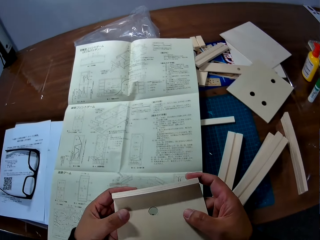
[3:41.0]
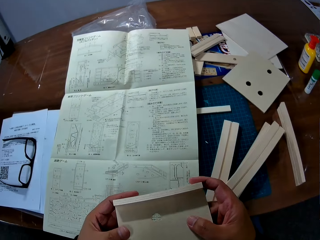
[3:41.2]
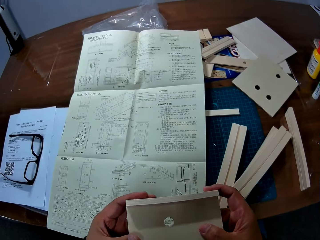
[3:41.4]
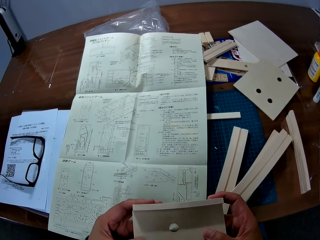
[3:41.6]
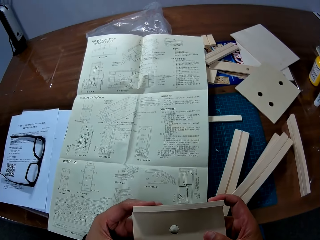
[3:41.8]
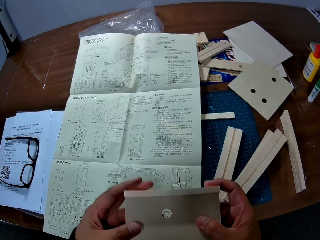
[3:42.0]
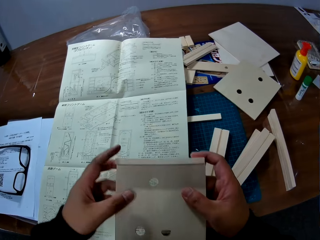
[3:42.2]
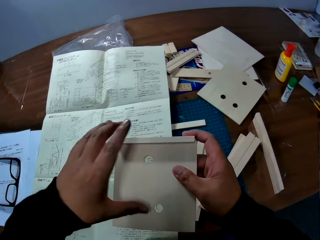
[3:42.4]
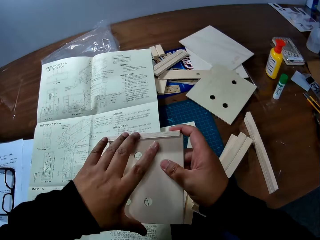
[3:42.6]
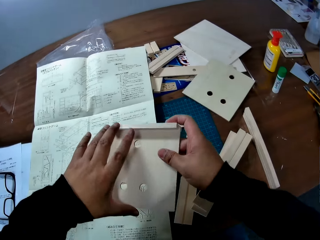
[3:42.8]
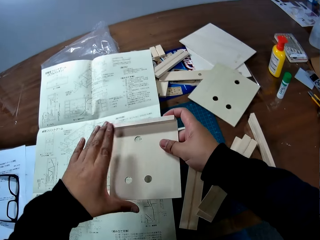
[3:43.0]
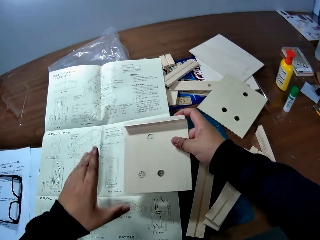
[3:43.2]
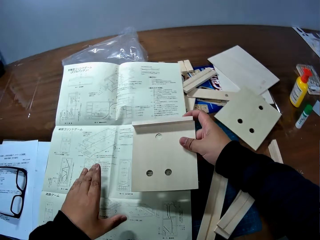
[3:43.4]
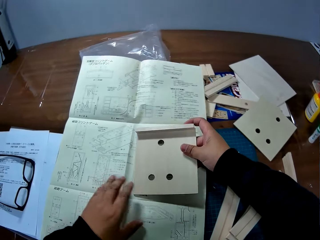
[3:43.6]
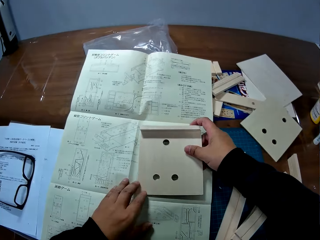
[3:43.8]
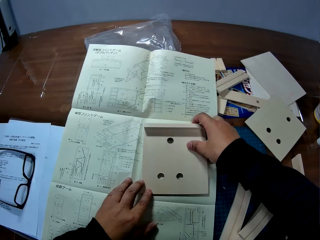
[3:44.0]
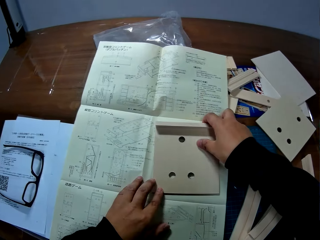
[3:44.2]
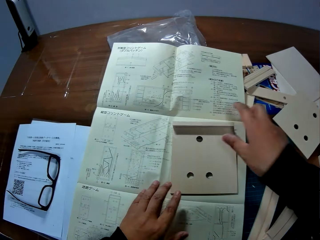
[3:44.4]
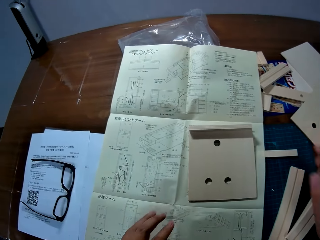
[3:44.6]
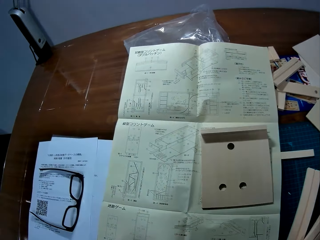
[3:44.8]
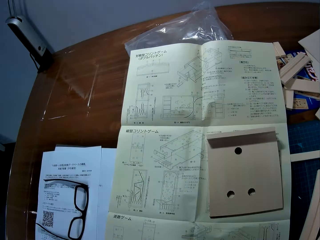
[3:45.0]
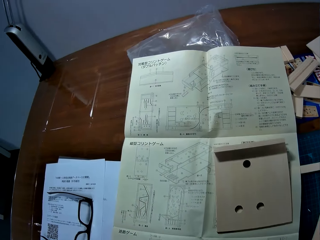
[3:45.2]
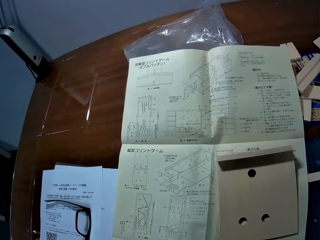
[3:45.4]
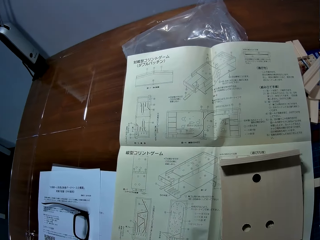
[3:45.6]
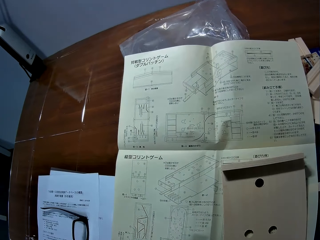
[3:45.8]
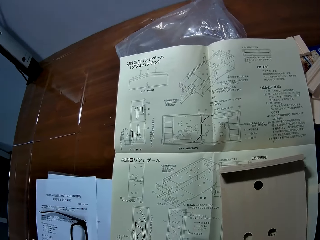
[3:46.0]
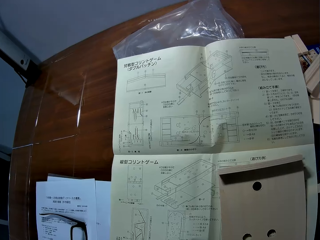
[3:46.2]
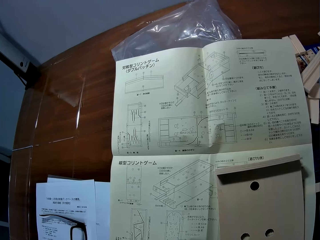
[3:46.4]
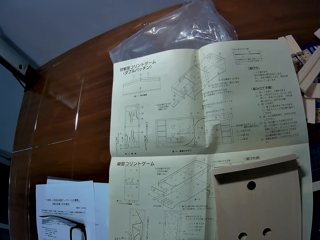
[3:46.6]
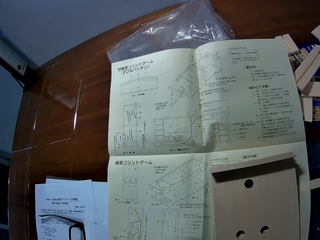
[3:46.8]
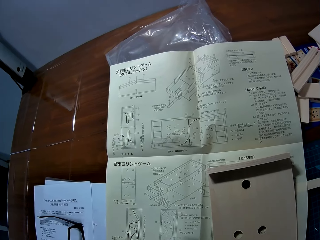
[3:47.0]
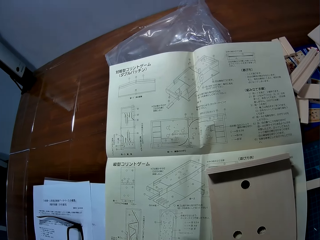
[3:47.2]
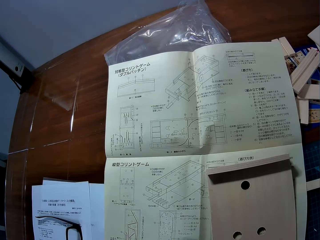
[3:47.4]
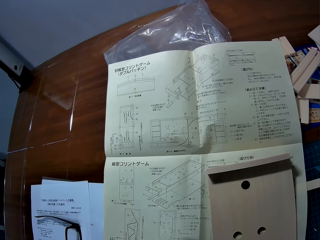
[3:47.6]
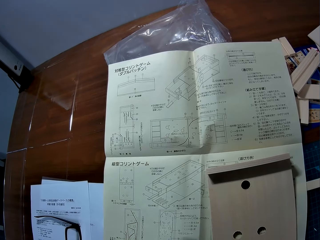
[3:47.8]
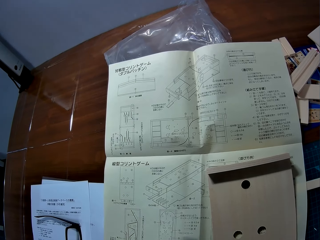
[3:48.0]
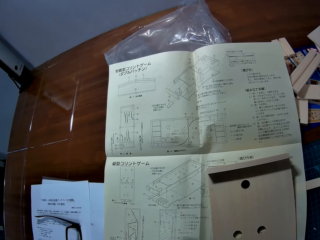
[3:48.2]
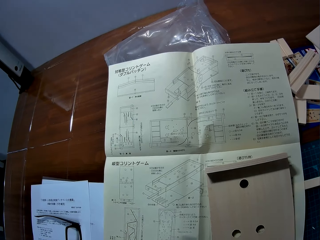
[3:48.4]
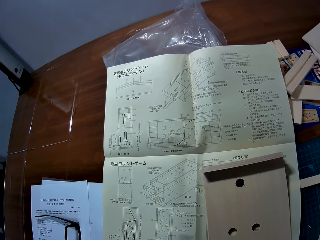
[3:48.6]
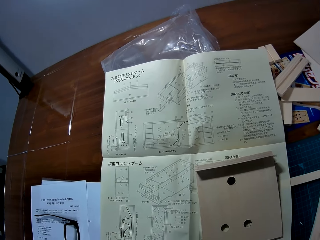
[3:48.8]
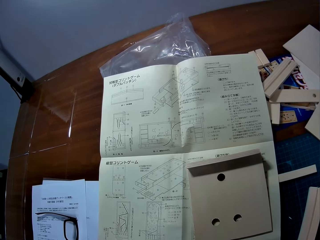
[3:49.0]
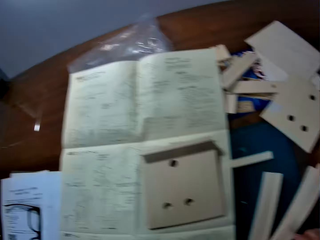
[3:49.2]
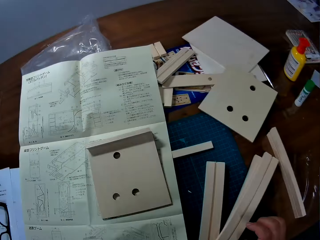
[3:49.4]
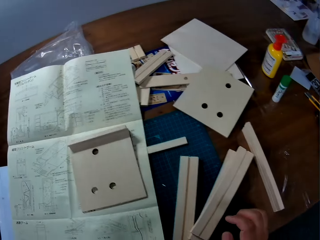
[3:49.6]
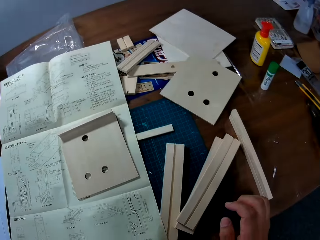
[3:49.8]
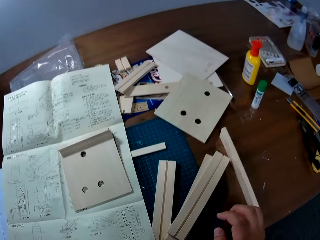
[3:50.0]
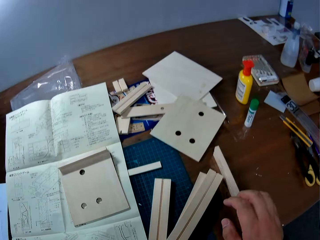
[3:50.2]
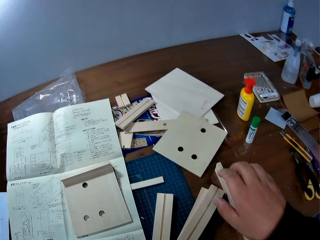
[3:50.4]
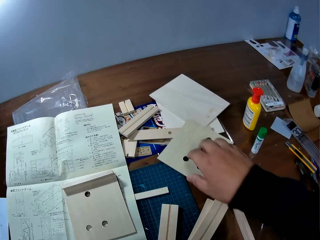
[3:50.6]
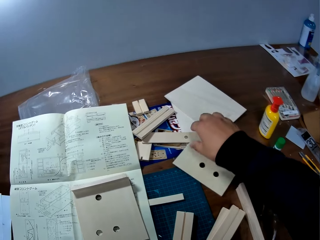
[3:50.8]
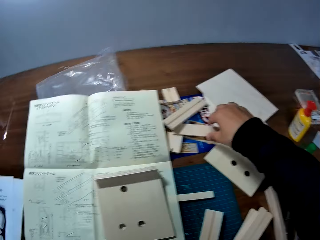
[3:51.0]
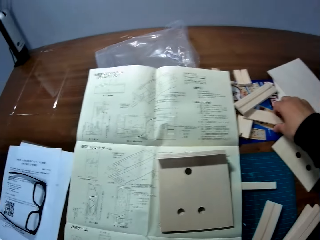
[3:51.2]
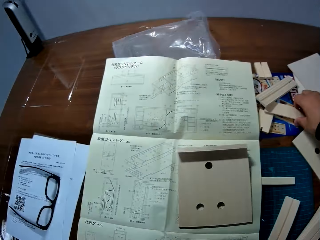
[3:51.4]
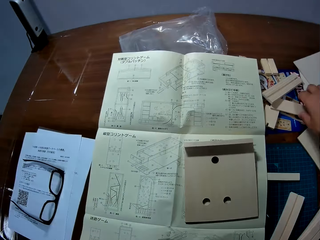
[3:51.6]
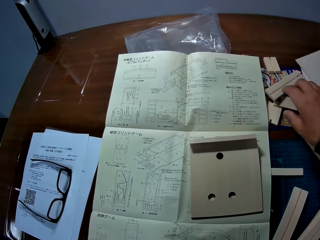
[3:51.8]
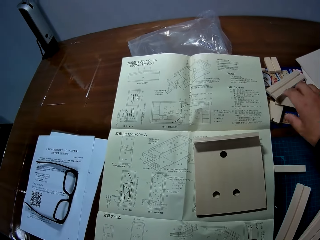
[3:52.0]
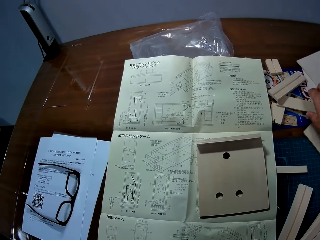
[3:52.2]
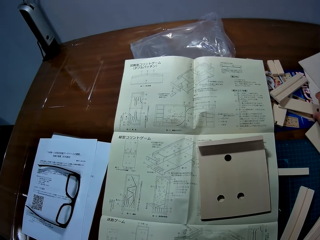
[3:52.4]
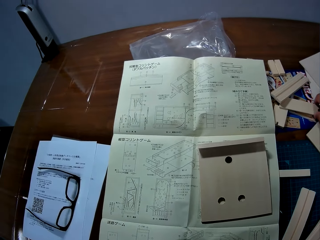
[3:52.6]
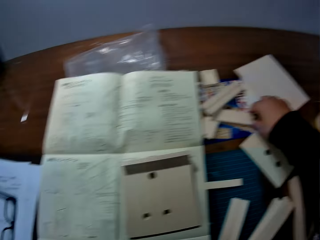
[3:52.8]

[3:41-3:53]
The camera wearer drops the jointed piece of wood on the leaflet. He stares at the paper. He looks for something. He touches a piece of wood on the table with his right hand.

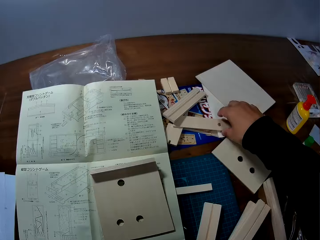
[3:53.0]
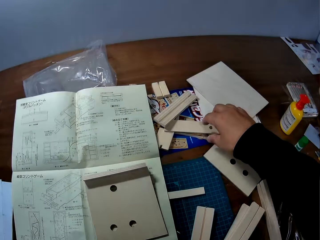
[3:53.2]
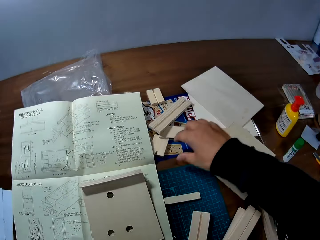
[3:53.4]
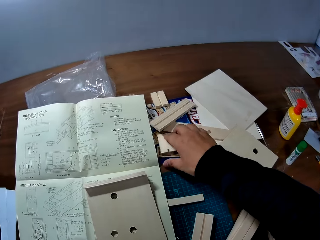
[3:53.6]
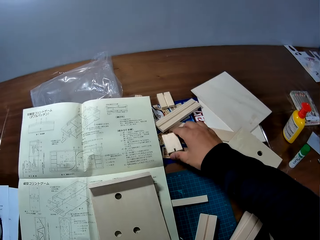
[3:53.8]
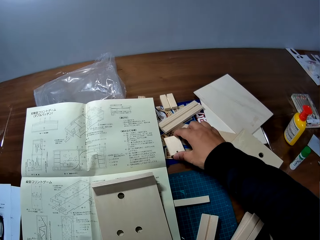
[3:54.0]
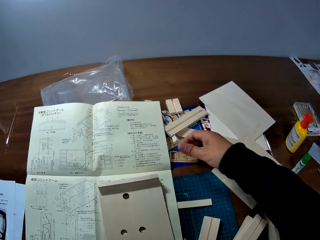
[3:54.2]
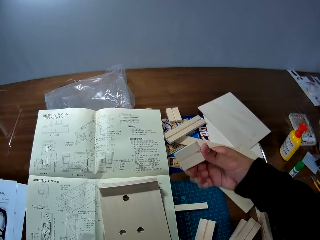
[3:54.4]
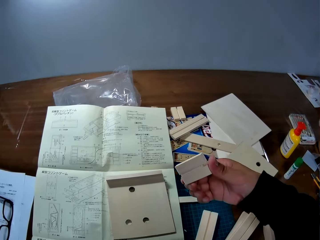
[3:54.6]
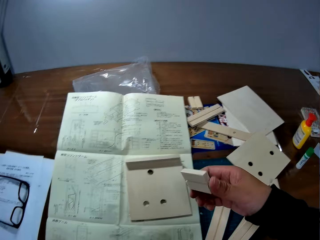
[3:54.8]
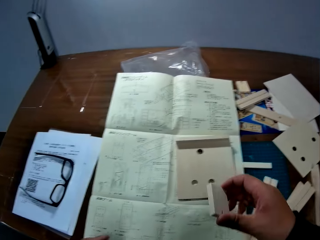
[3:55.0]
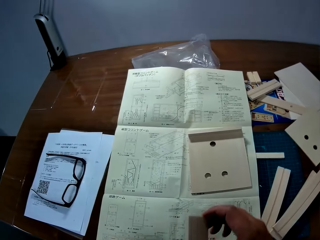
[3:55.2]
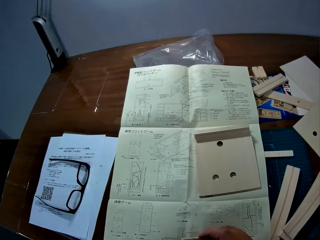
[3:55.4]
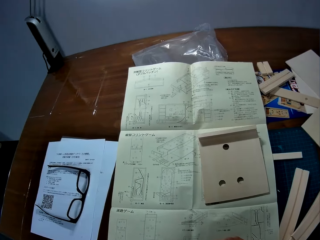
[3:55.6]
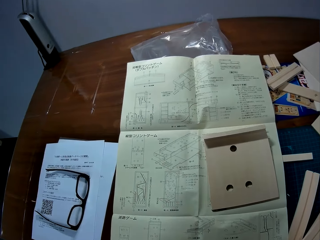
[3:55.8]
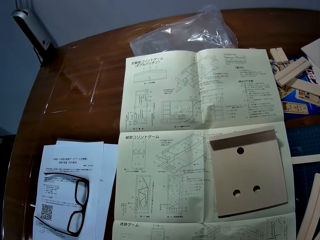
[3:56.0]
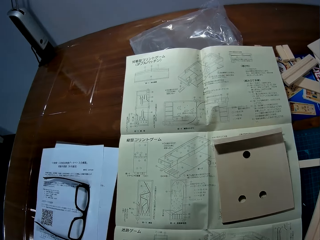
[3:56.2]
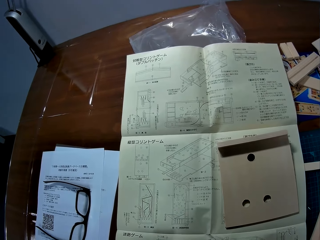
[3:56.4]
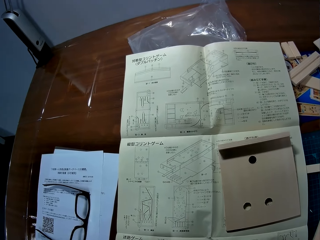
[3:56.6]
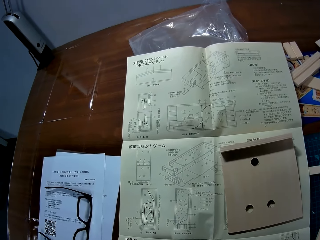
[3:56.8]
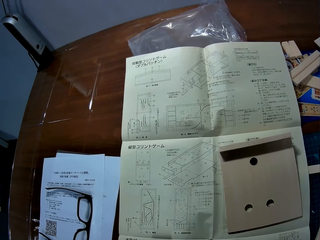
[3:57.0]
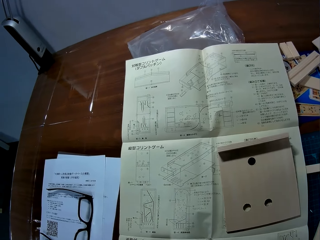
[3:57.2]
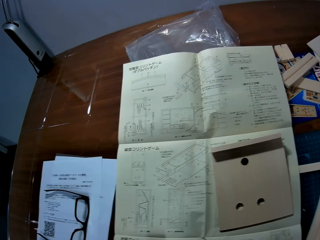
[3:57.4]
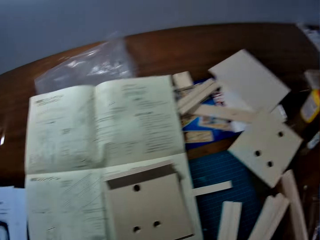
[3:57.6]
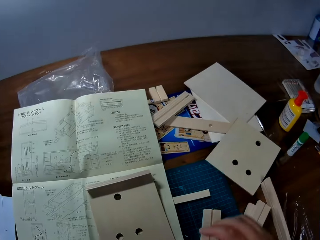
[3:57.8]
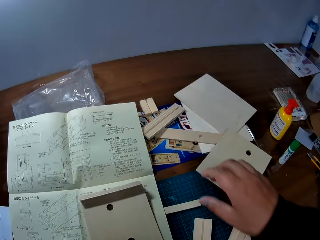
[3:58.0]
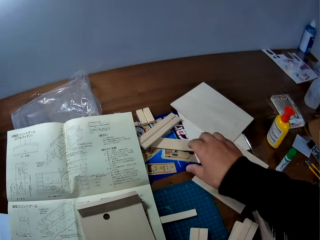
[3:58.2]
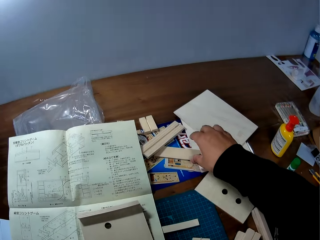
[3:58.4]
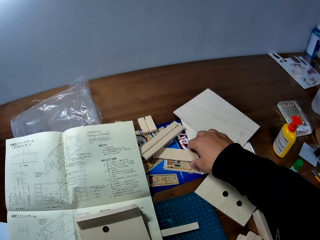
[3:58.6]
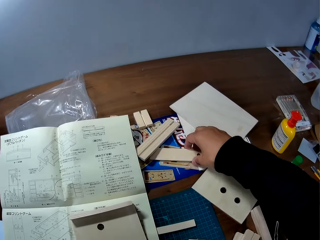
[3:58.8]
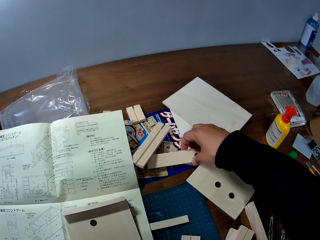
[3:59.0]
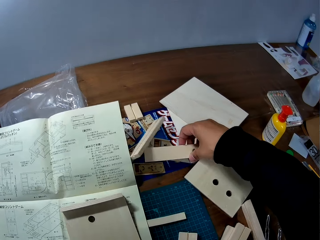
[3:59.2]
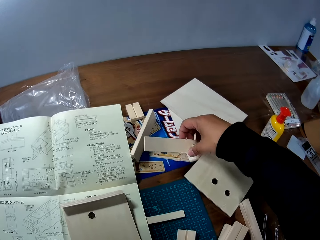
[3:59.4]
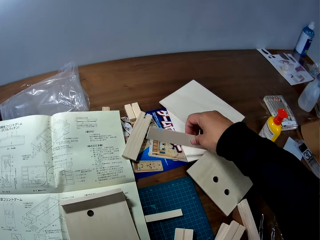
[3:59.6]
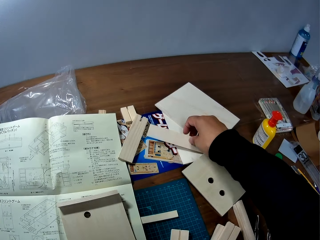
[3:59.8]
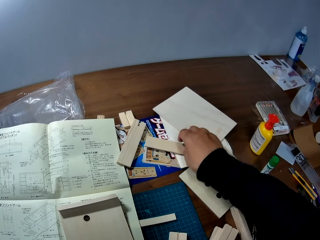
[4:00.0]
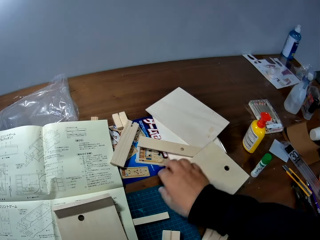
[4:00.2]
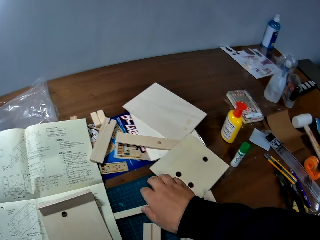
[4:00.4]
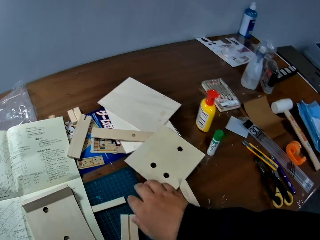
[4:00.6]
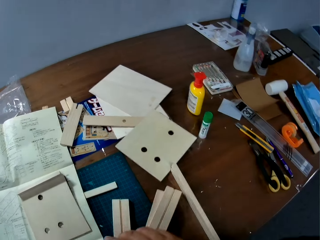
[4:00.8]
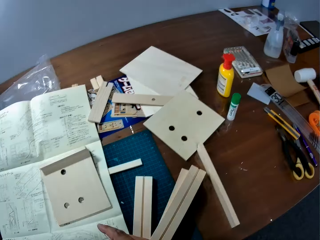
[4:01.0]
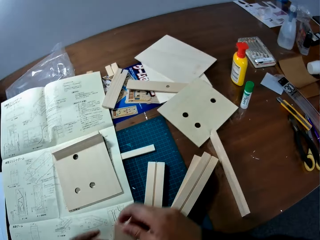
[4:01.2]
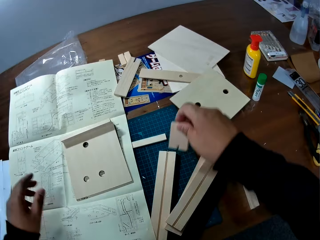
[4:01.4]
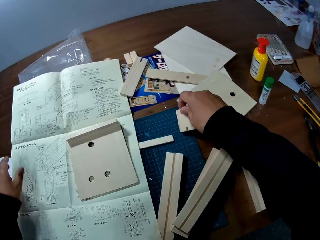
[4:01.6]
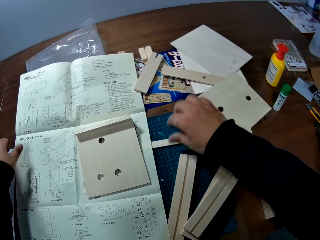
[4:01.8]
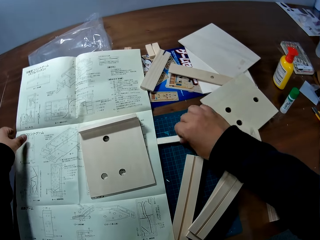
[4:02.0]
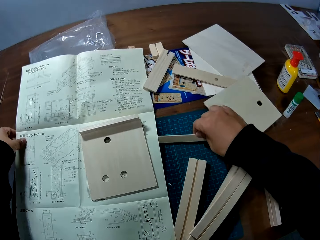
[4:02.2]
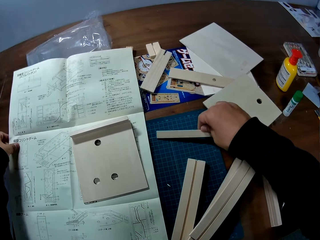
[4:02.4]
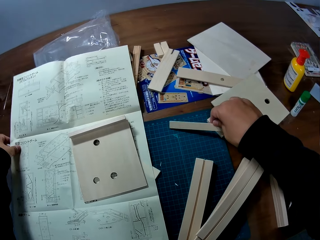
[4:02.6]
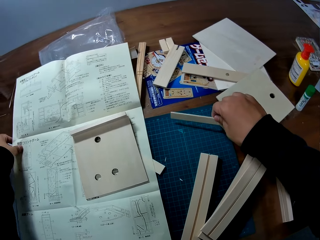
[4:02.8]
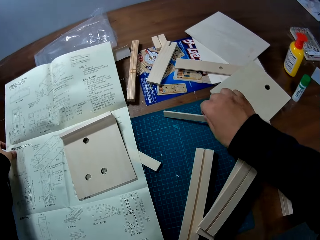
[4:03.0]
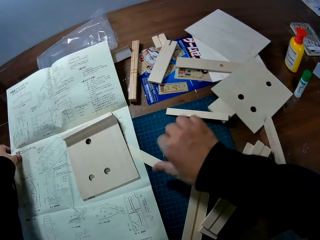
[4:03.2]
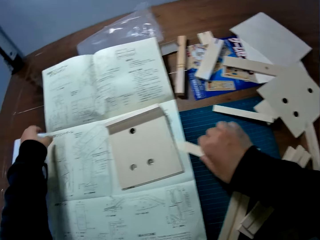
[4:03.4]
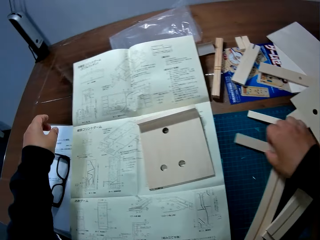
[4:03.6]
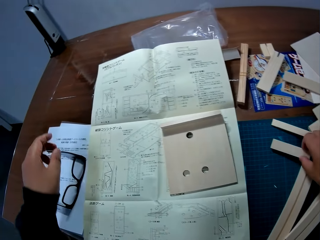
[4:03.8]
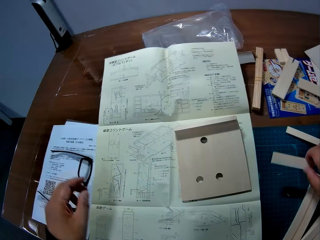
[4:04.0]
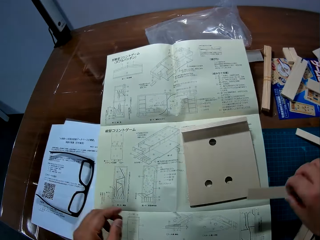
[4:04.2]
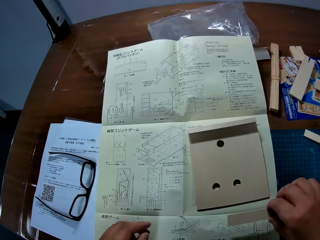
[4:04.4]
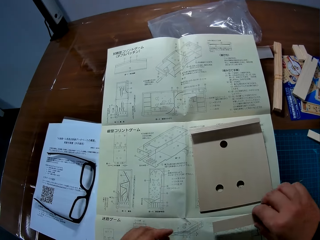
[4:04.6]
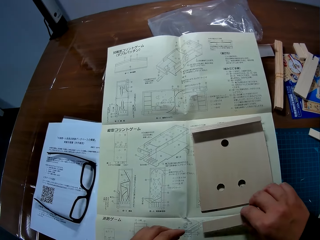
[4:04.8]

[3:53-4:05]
The camera wearer picks up another piece of wood from the table with his right hand. He stares at the paper. He touches a piece of wood on the table. He moves a piece of wood on the table with his right hand. He transfers the piece of wood to his right hand. He drops the piece of wood on the table. He moves a piece of wood on the table with his right hand. He moves the paper on the table. He picks a piece of wood from the table with his right hand.
